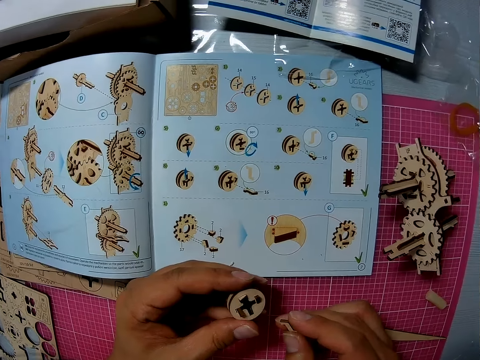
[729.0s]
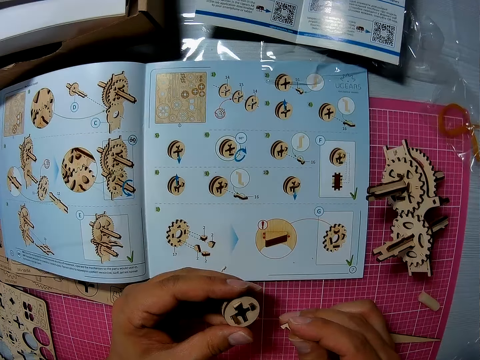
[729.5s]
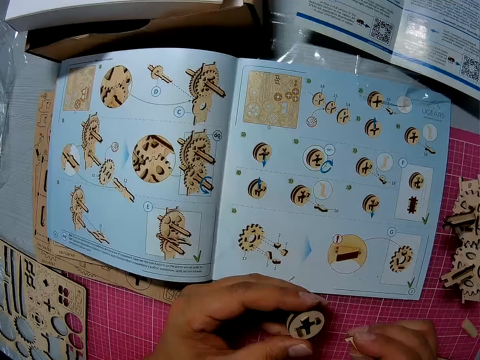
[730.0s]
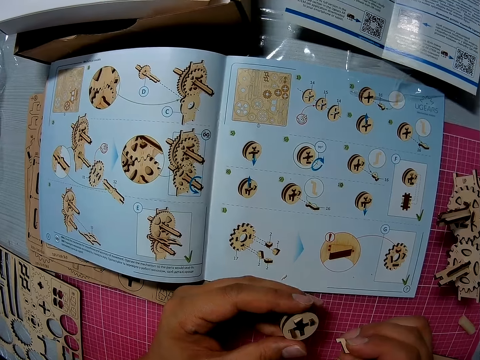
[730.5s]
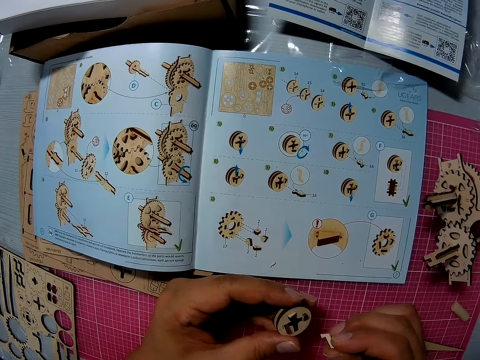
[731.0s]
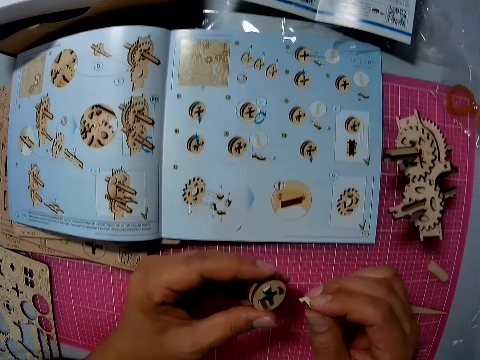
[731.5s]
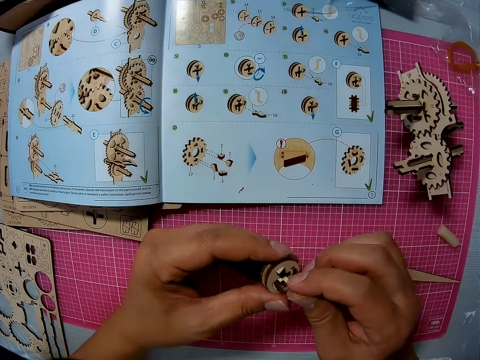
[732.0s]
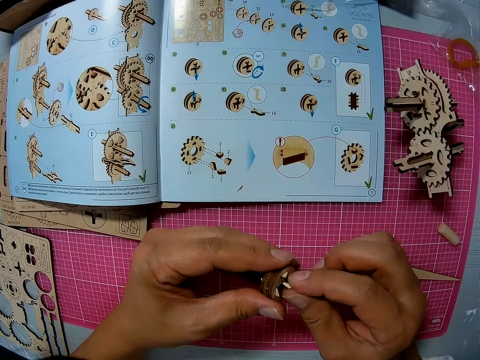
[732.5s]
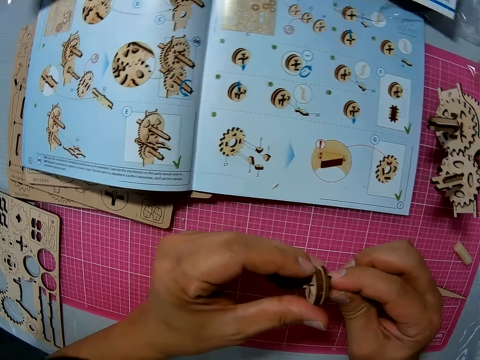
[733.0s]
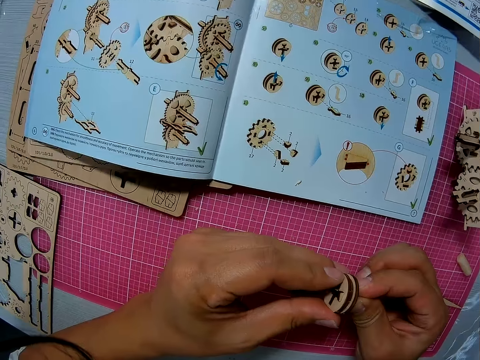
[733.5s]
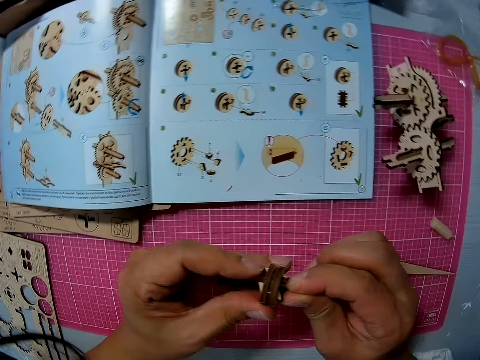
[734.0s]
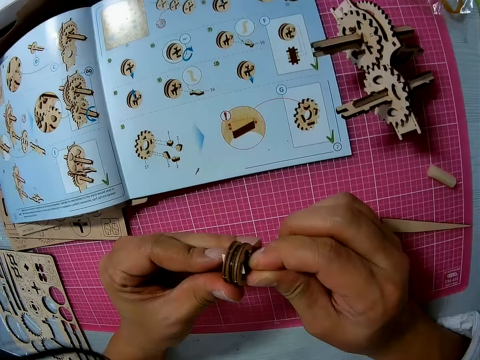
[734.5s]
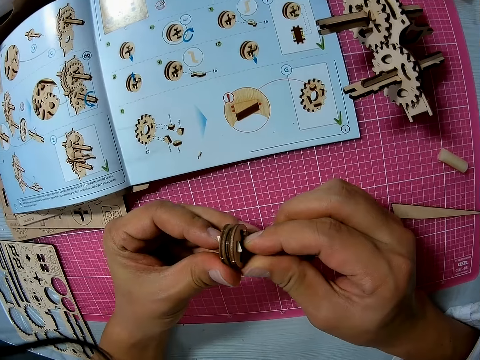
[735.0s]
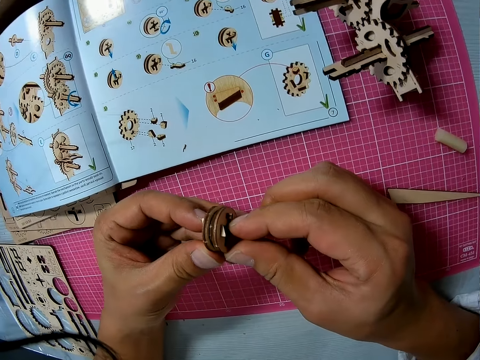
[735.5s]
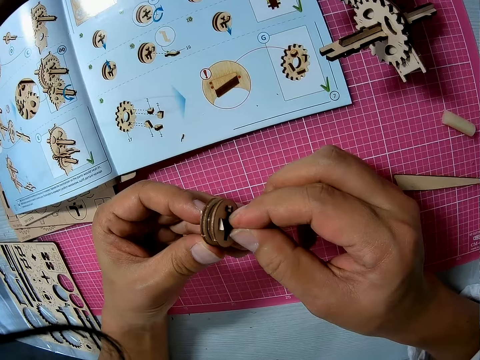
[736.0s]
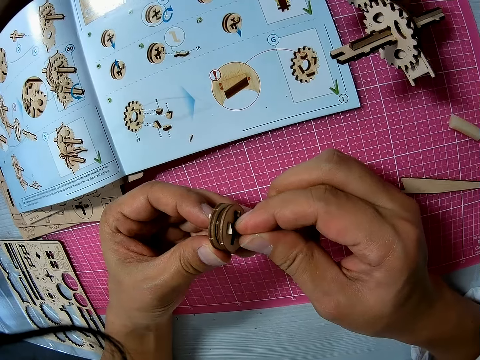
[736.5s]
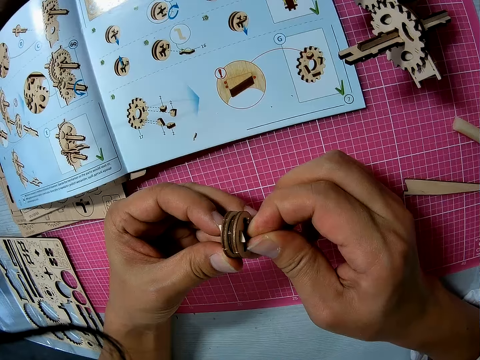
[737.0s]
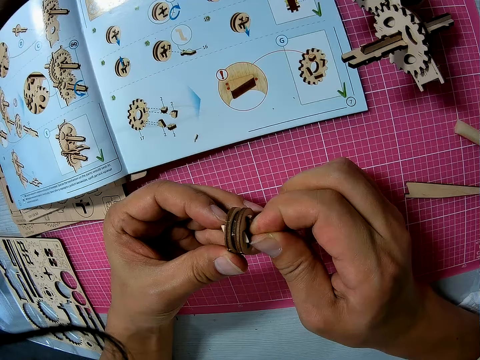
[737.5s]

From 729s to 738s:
The camera wearer looks at the manual book. He inserts the piece in his right hand into the piece or u gear in his left hand.

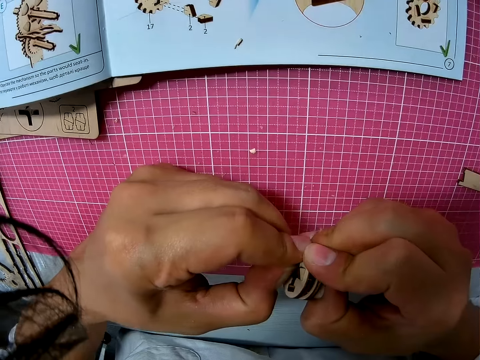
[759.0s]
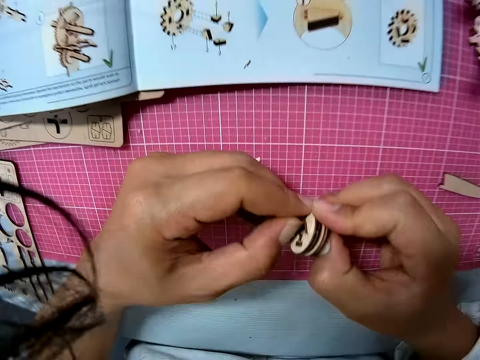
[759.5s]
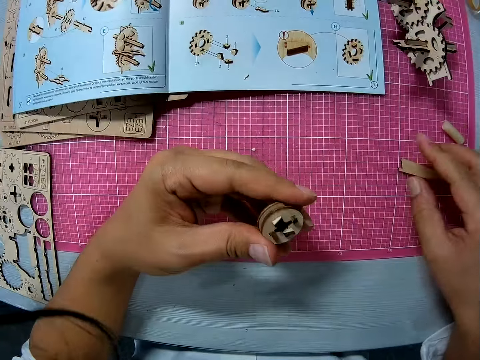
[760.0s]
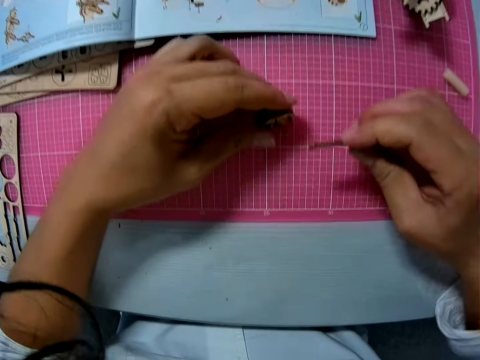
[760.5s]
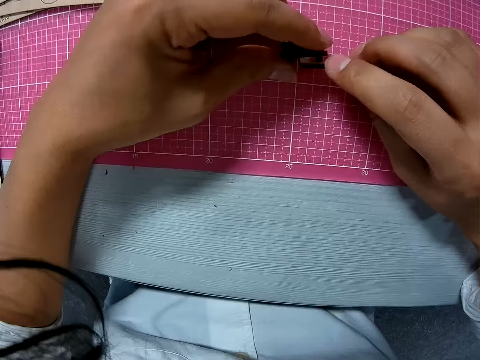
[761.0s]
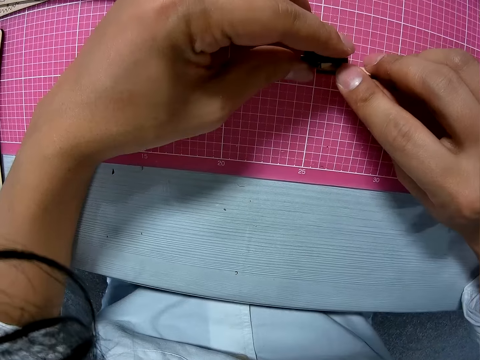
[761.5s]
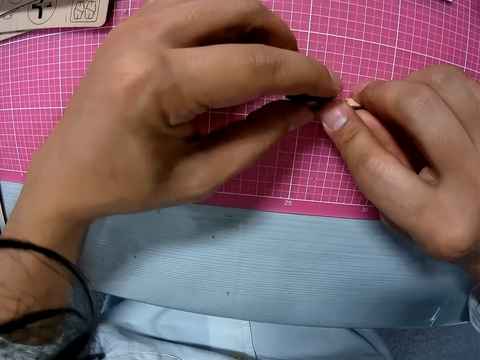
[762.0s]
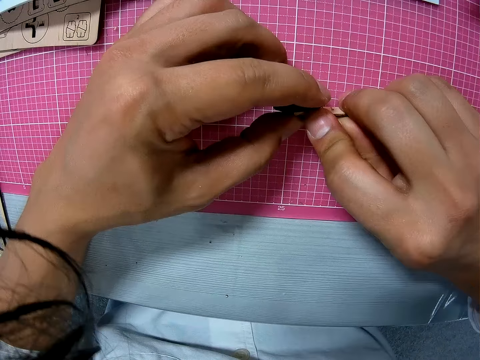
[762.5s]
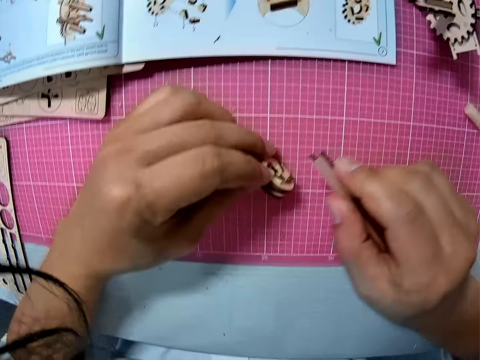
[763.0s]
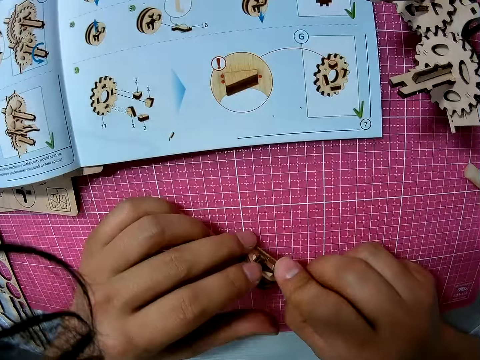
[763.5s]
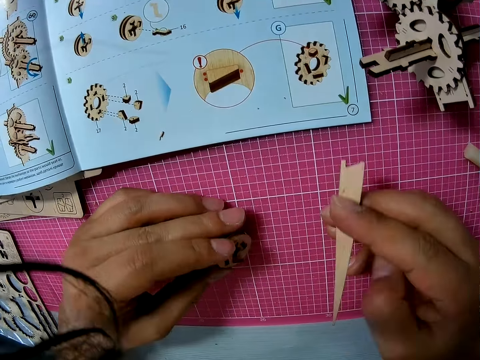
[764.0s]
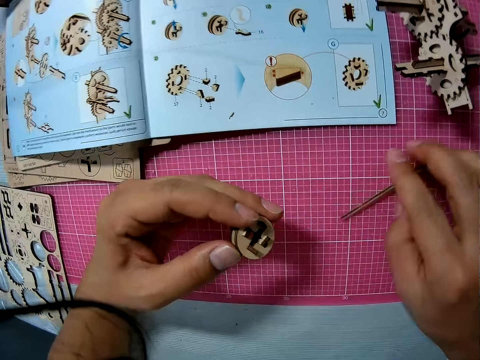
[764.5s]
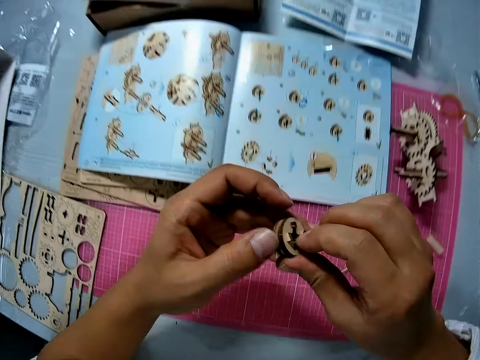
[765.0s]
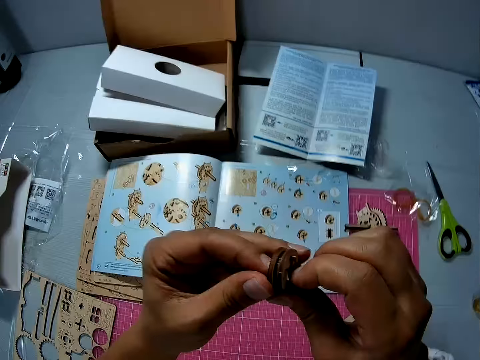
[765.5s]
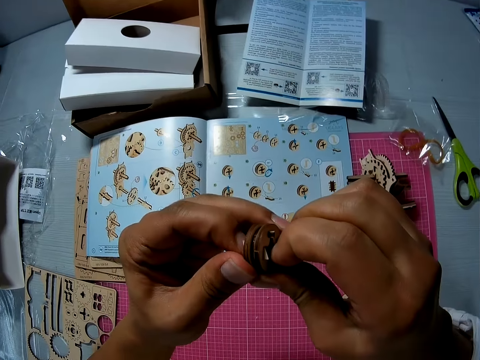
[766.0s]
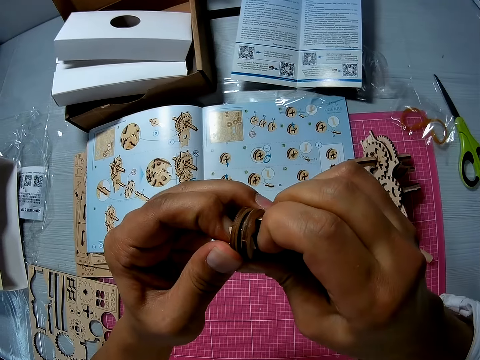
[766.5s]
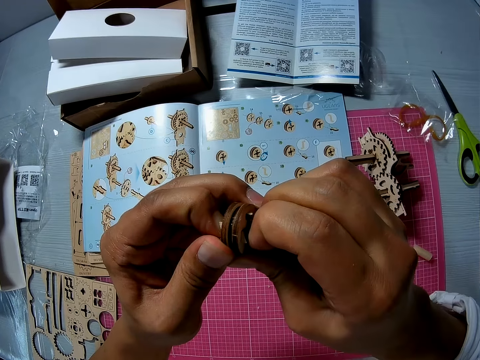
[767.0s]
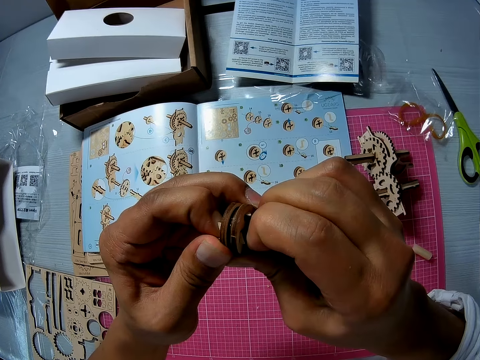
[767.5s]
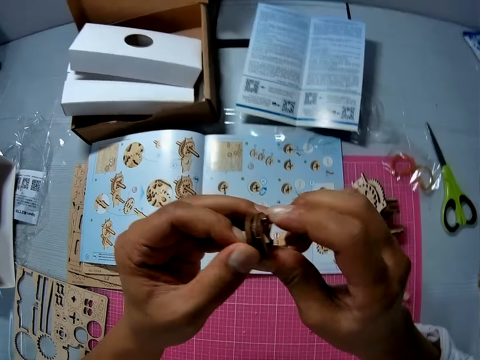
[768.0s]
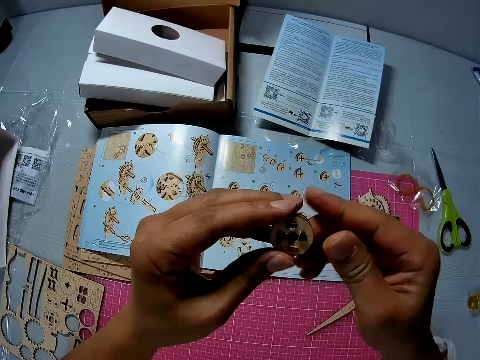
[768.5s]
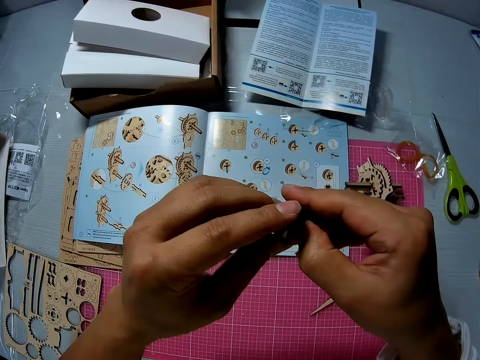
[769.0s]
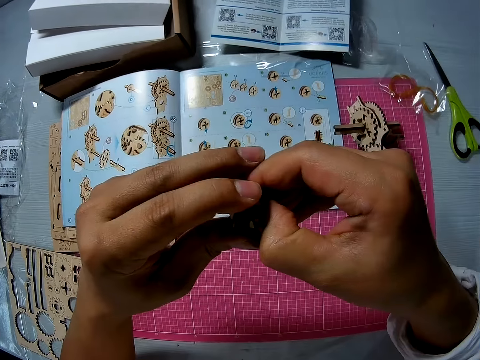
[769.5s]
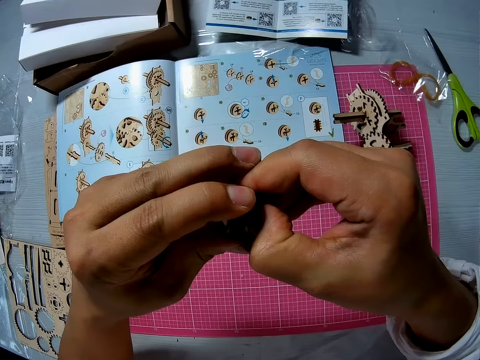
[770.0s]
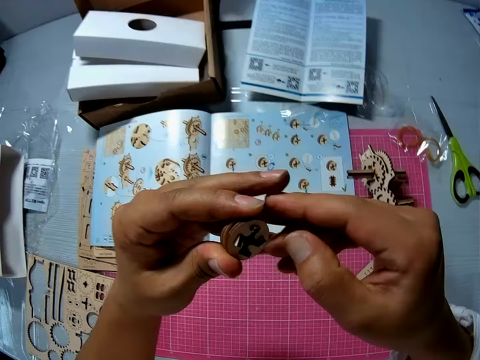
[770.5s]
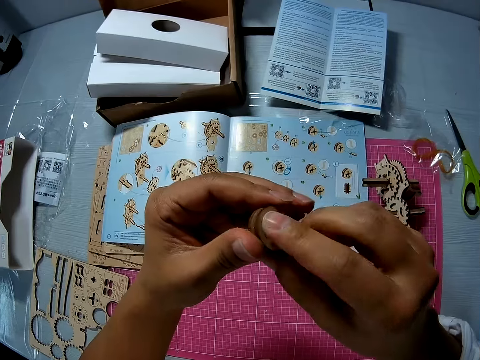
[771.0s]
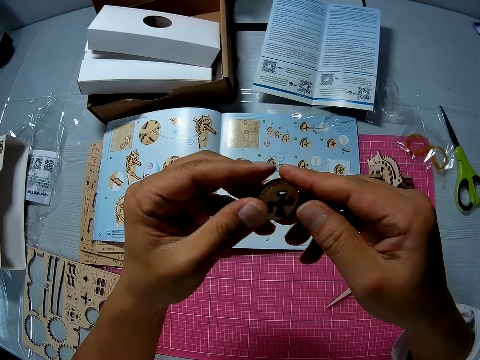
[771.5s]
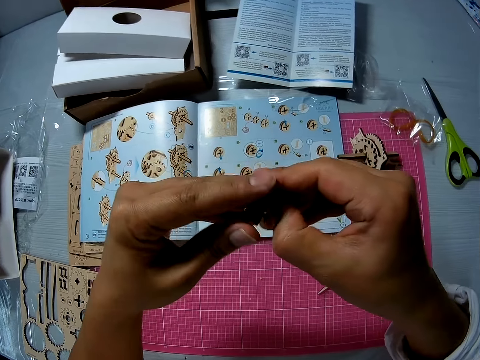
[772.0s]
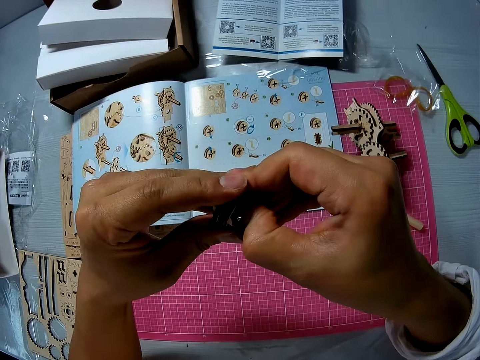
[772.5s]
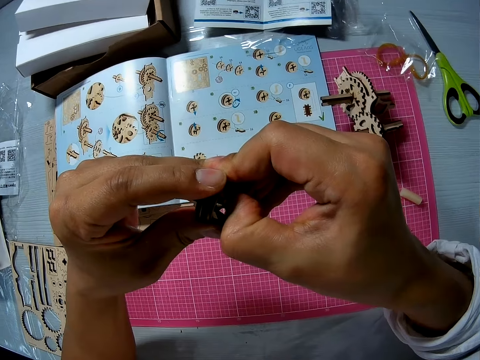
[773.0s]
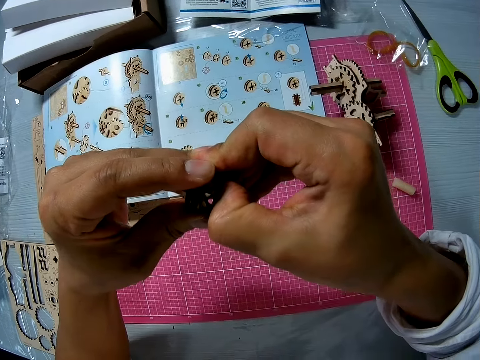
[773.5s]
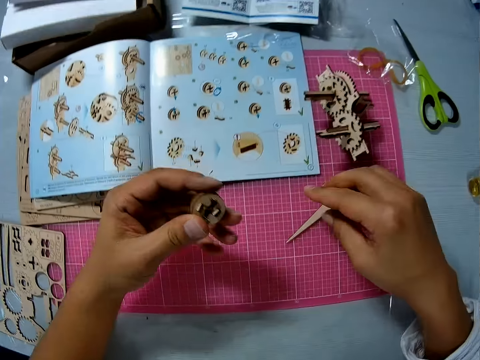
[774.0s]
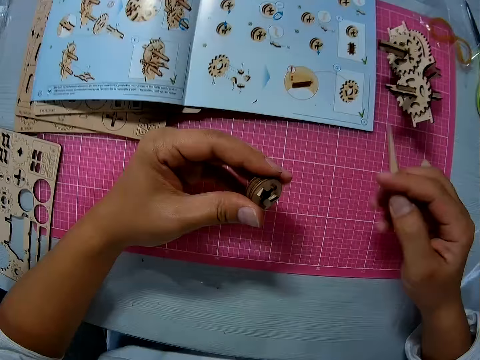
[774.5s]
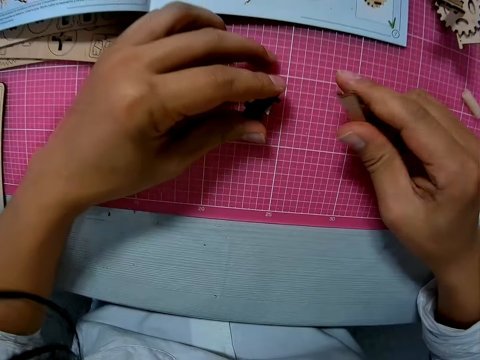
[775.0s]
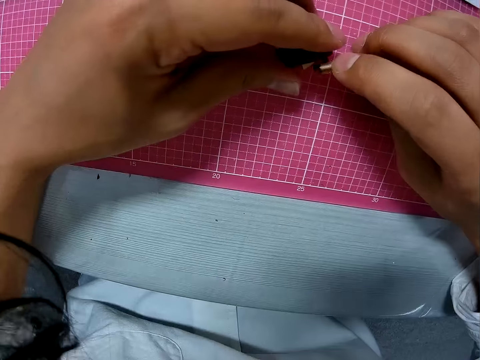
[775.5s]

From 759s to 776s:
The camera wearer picks up the craft straightener from the cutting sheet with his right hand. He works on the piece with the craft straightener. He drops the craft straightener on the cutting sheet. He examines the piece with both hands. He fixes something on the u gear. He picks up the craft straightener from the cutting sheet with his right hand.
